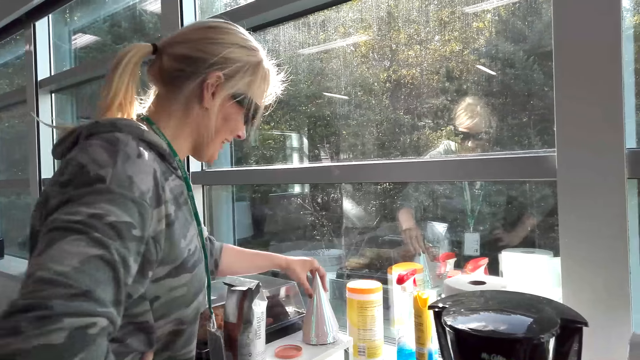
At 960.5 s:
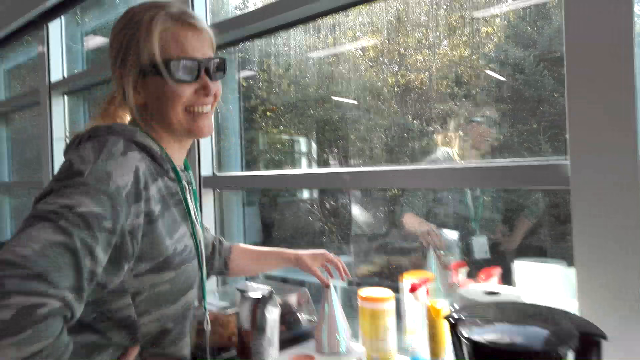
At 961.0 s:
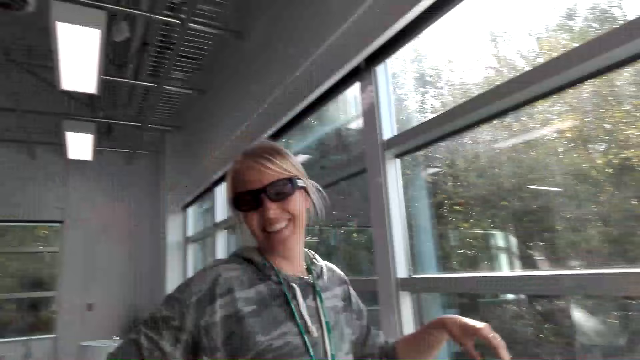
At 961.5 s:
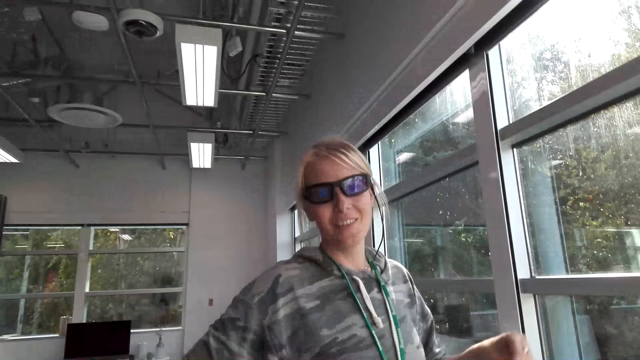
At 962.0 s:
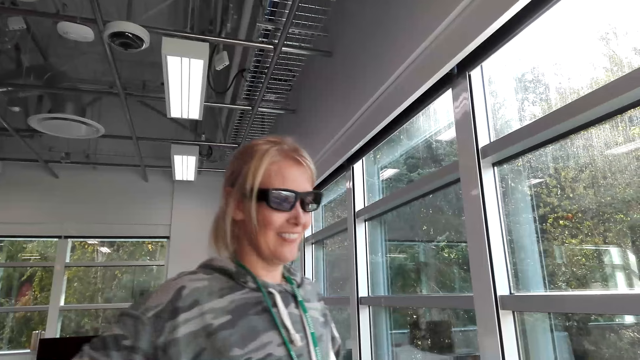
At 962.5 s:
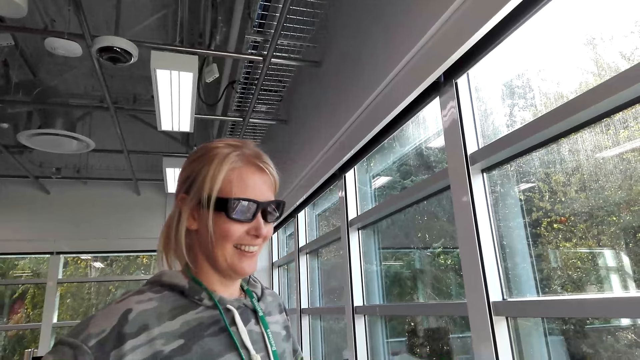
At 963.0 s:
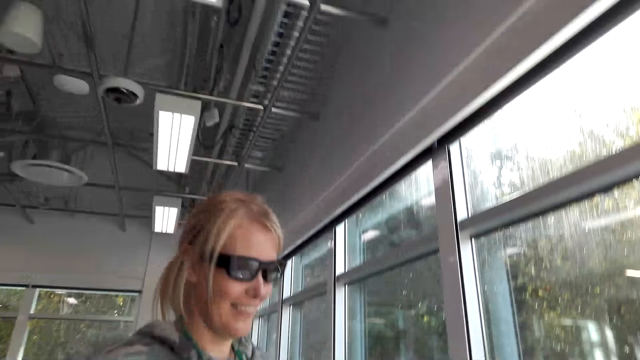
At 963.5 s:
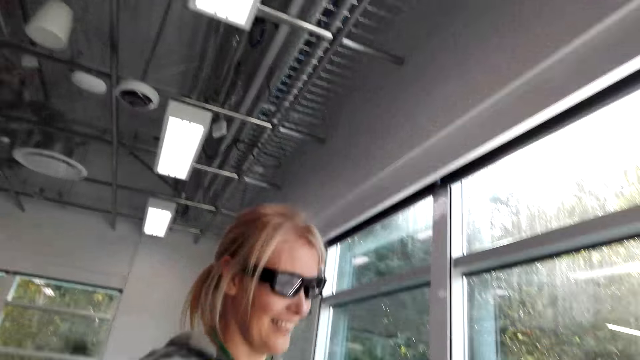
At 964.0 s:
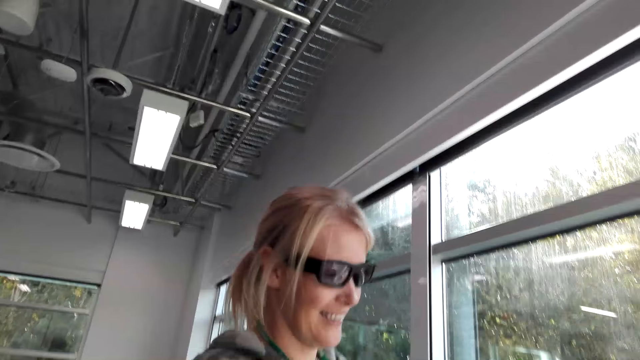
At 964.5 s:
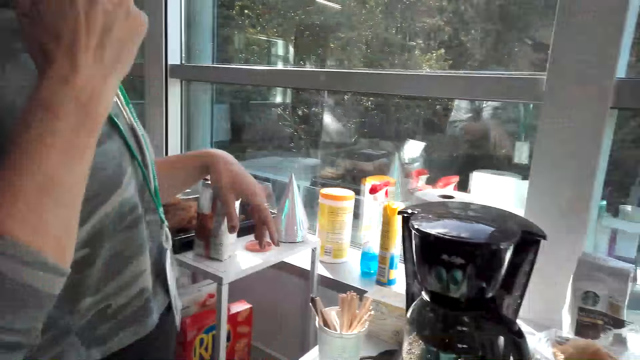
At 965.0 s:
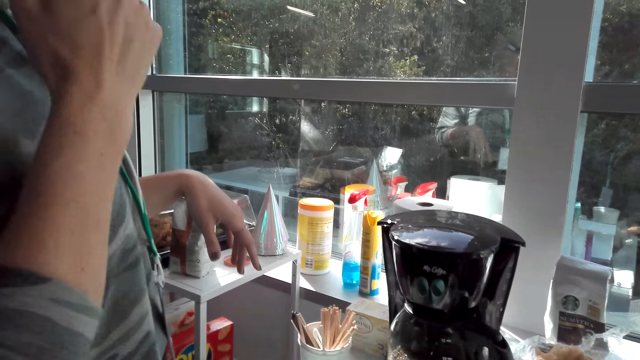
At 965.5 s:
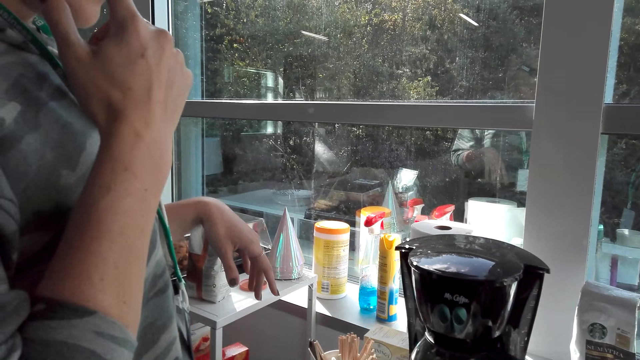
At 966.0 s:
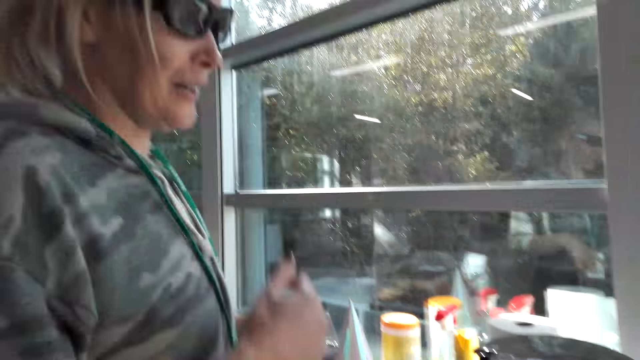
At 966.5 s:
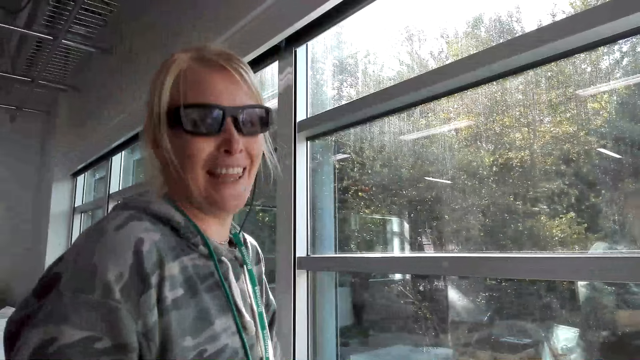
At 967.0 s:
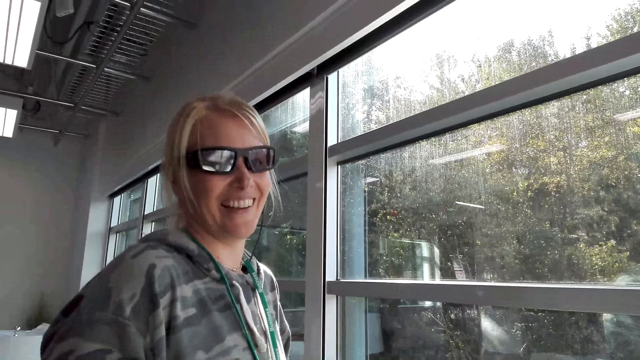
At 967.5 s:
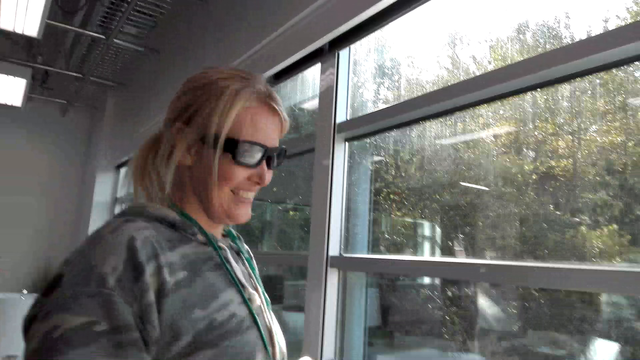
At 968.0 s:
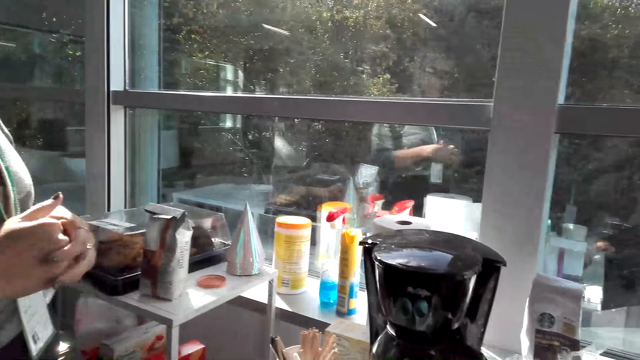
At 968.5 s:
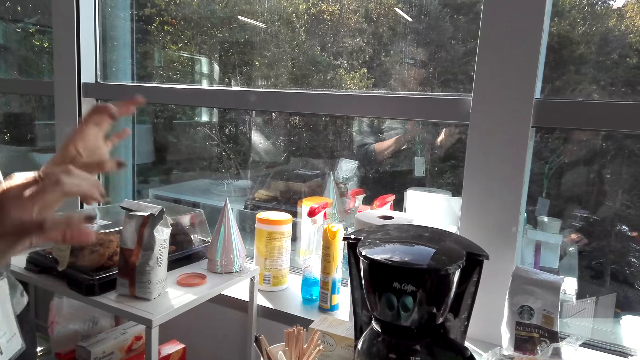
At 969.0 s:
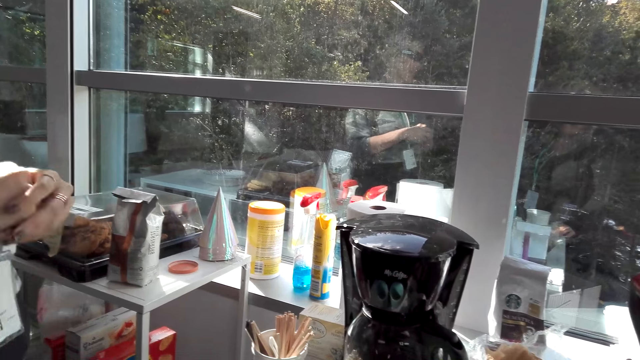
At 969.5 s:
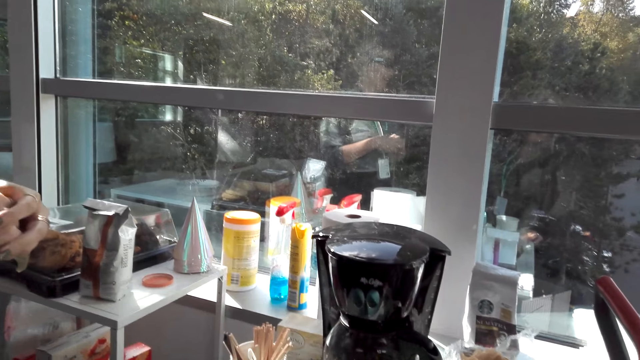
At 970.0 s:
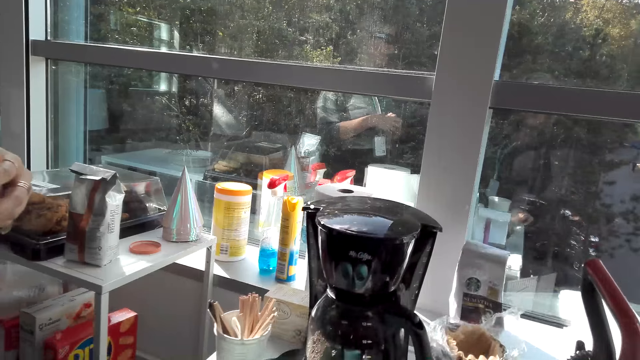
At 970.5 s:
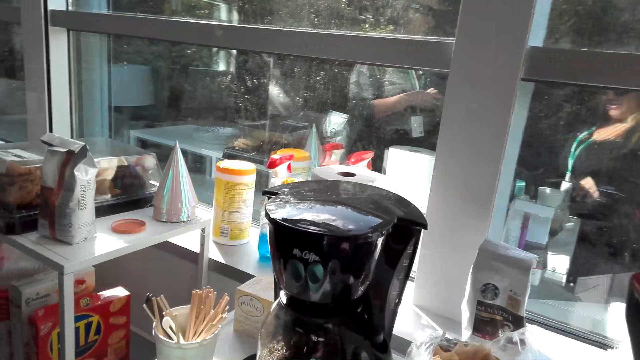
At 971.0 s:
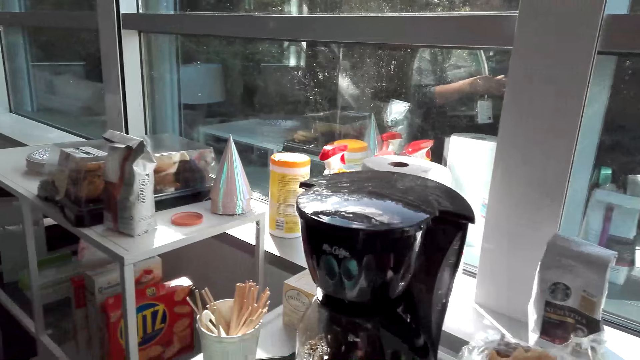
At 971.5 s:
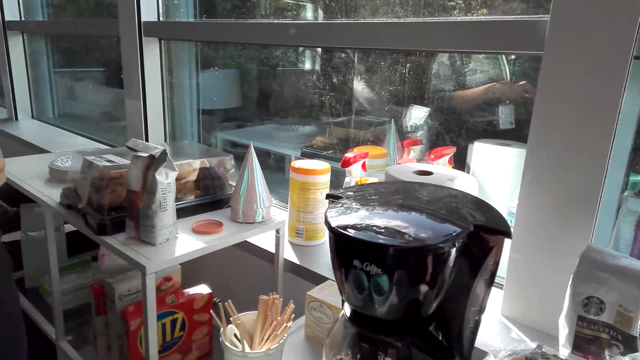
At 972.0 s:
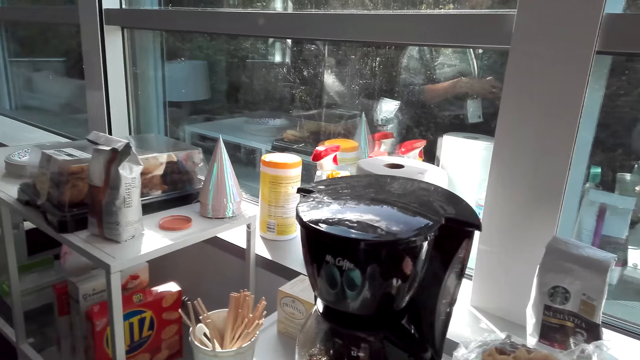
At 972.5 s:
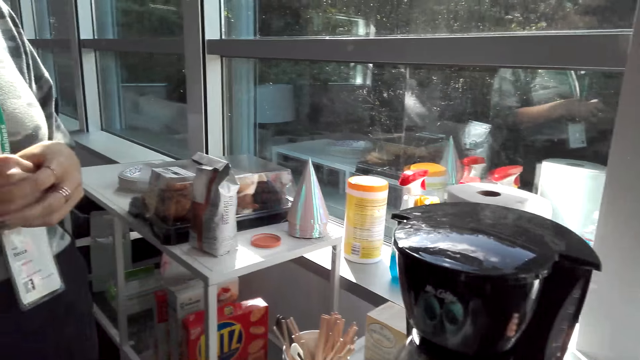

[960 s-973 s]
A person talks. Another person talks. The first person talks.

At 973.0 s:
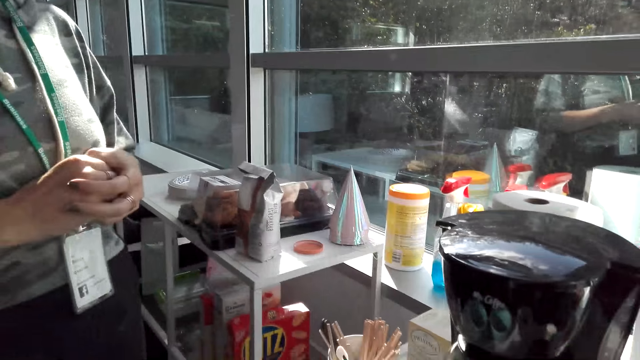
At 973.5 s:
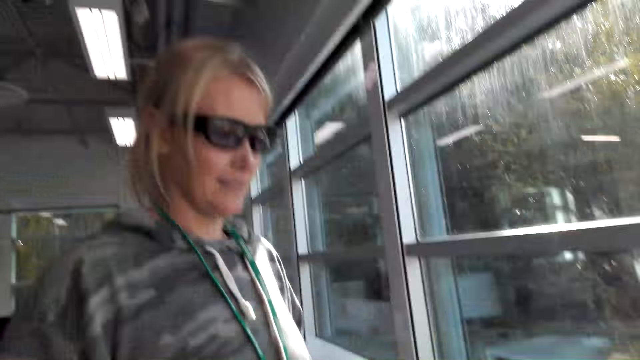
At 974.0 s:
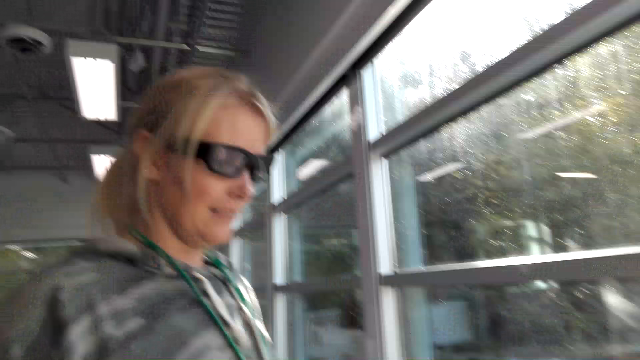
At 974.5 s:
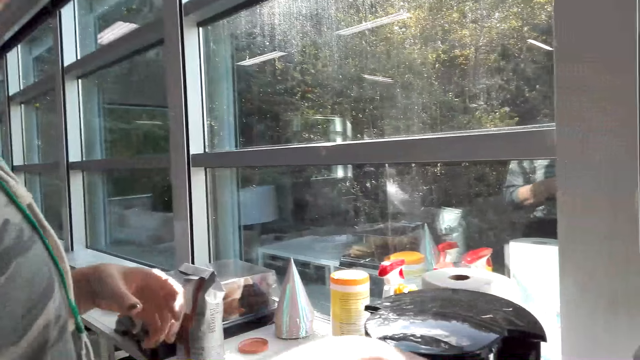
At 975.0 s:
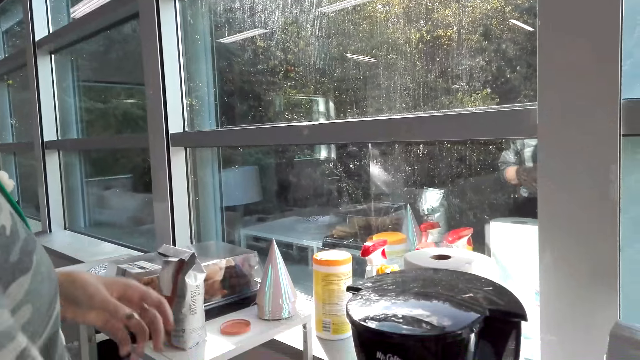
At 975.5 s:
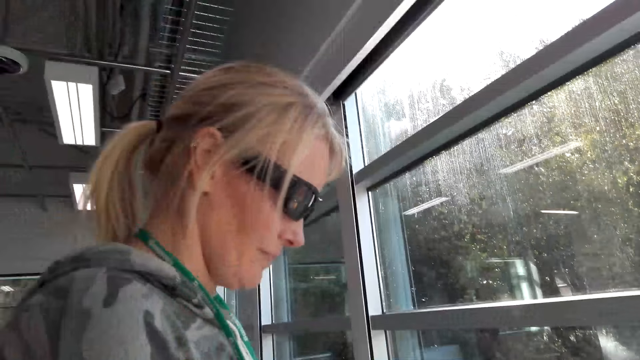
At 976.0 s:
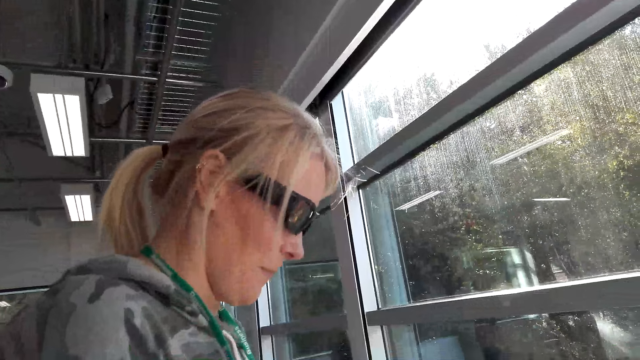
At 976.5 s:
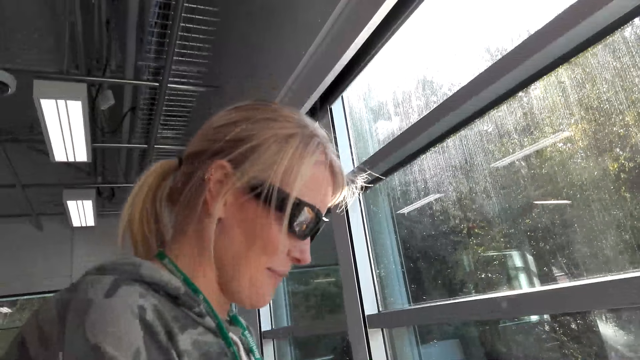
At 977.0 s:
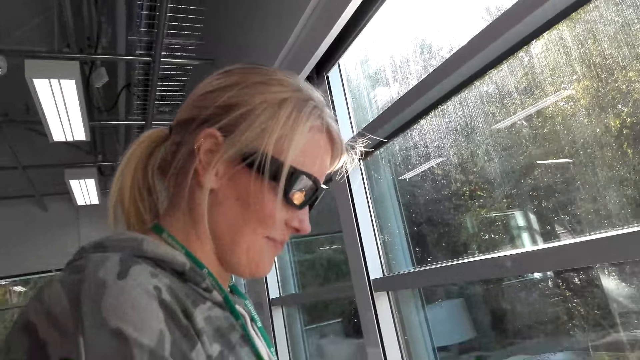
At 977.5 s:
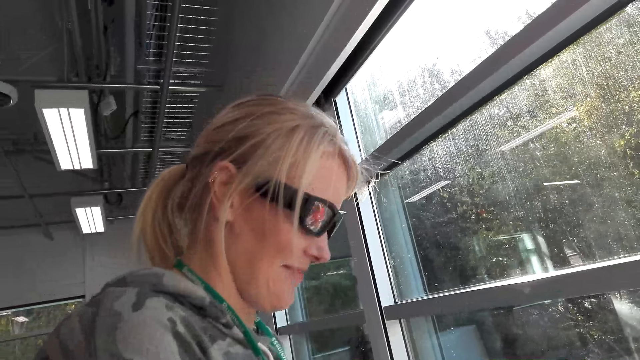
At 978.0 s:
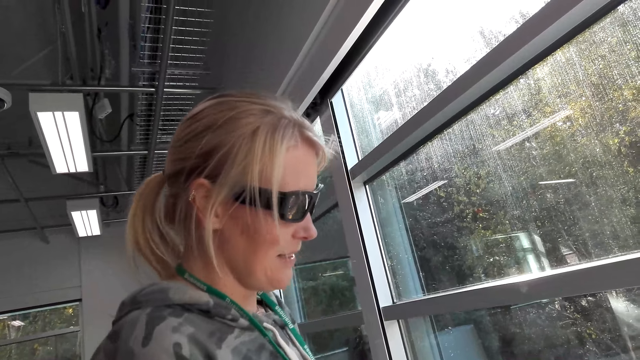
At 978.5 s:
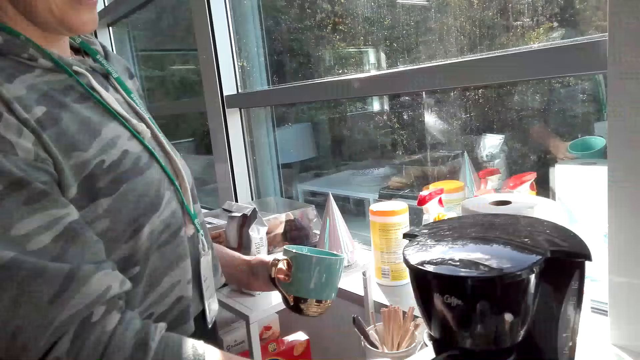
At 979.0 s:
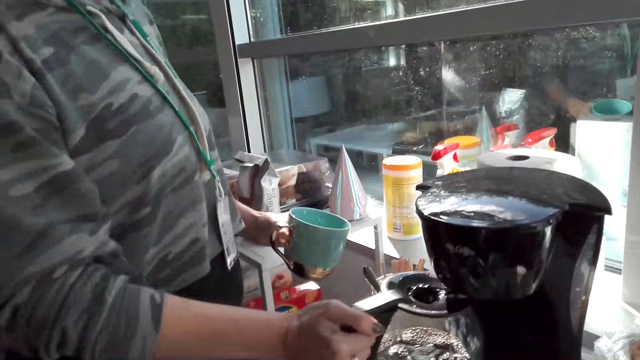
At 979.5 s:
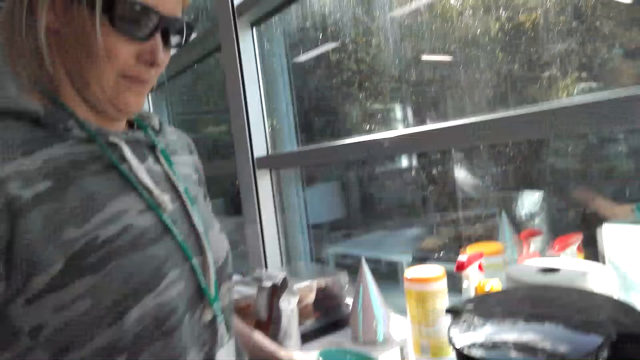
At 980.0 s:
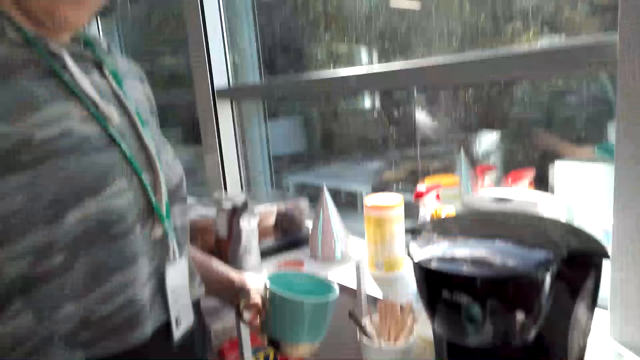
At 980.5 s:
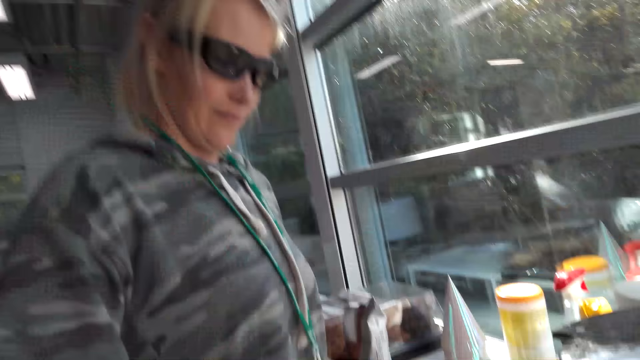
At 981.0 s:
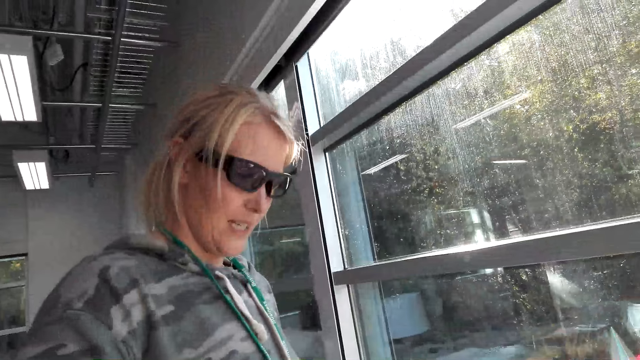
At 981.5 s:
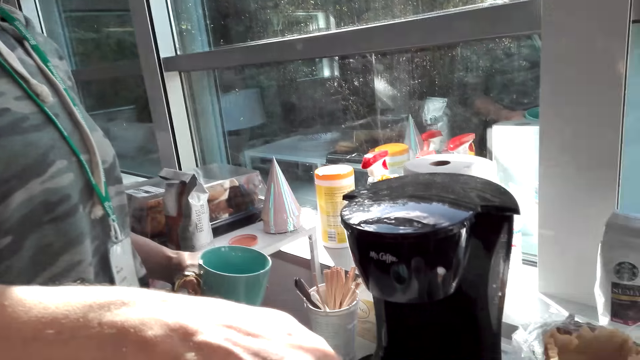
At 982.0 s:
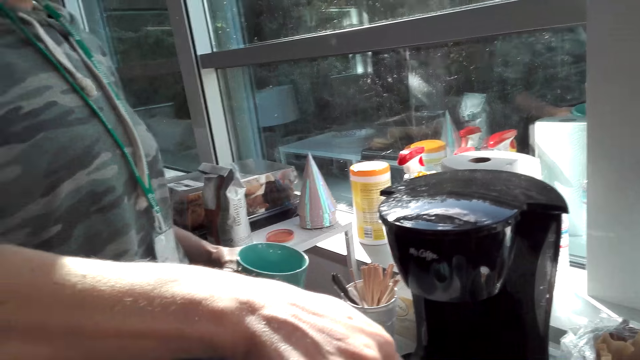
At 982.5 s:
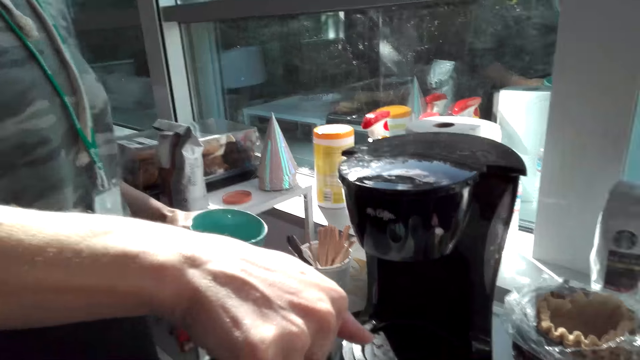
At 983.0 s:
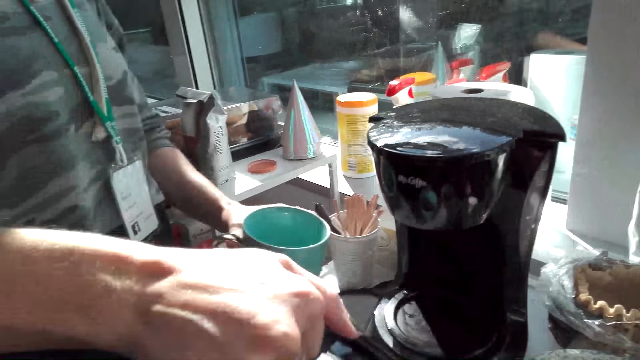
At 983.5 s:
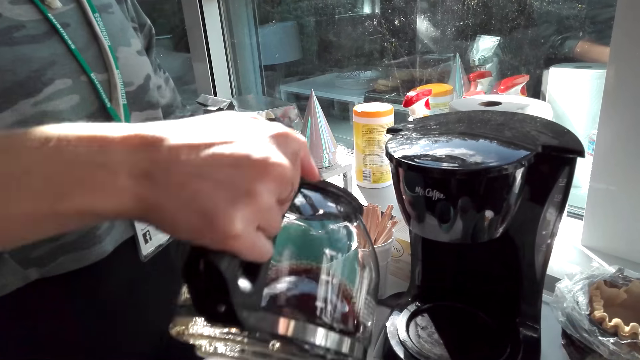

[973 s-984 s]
The camera wearer talks. A person talks, pouring some coffee in a mug. The person picks up the jug on the coffee maker. The camera wearer talks. The person pours coffee in the cup.
